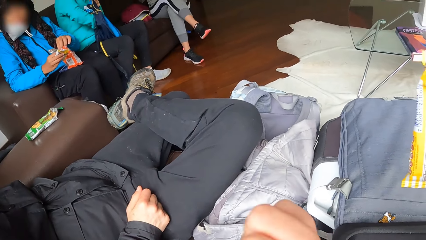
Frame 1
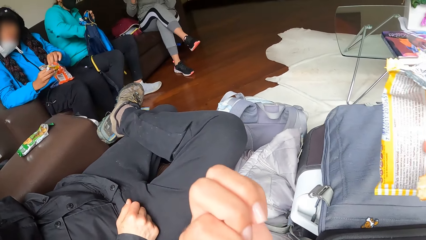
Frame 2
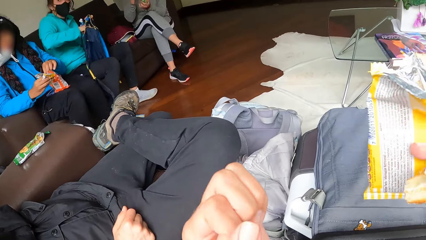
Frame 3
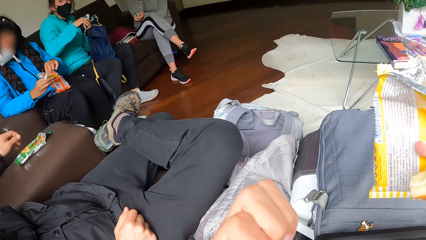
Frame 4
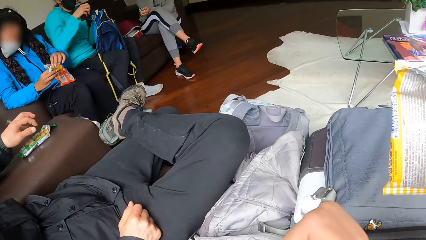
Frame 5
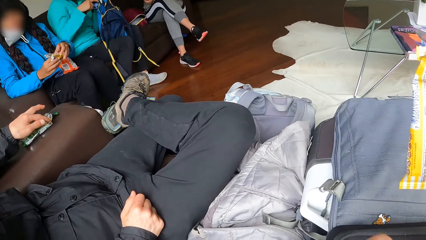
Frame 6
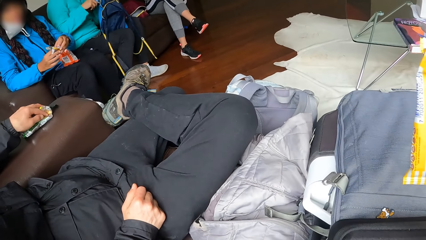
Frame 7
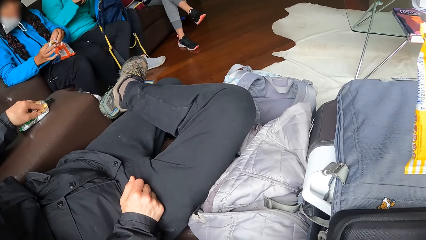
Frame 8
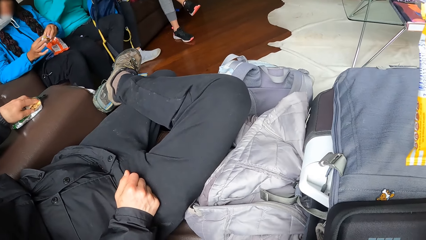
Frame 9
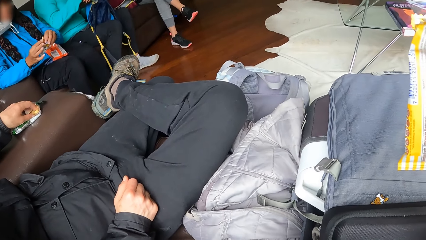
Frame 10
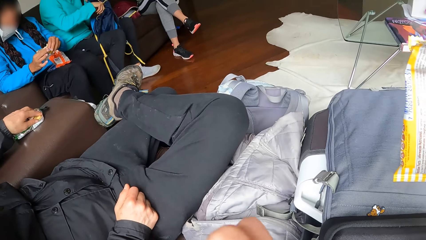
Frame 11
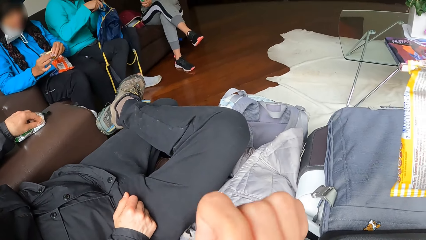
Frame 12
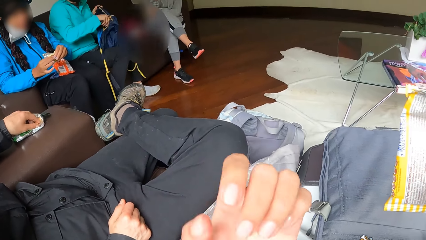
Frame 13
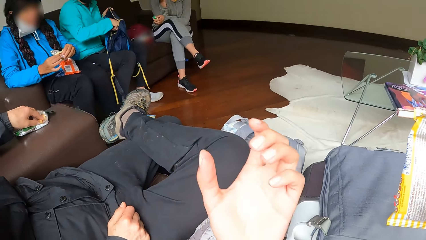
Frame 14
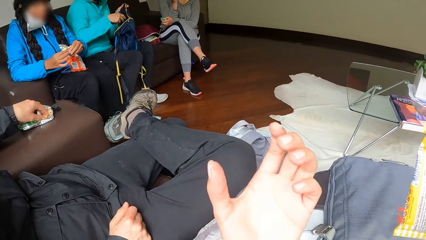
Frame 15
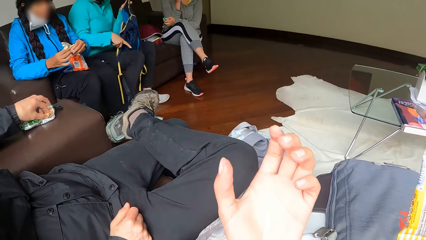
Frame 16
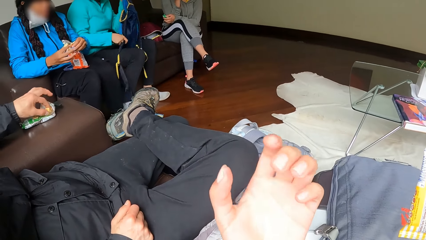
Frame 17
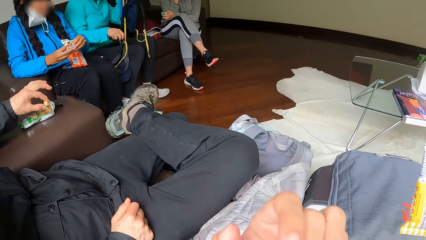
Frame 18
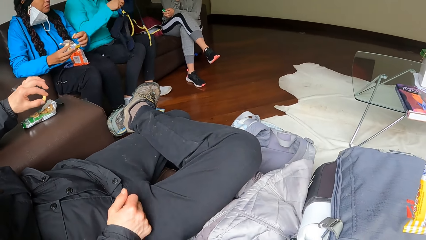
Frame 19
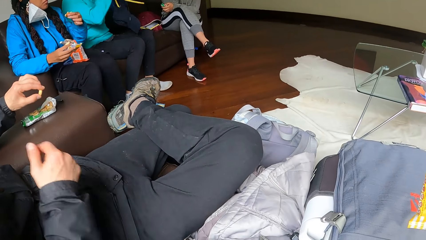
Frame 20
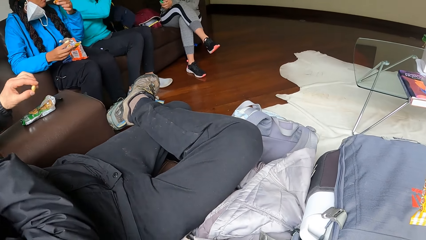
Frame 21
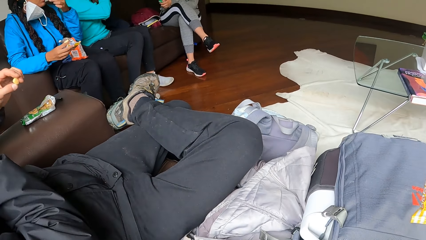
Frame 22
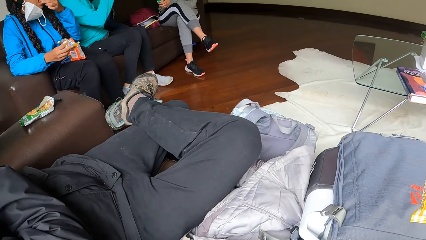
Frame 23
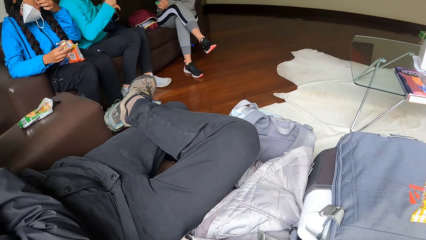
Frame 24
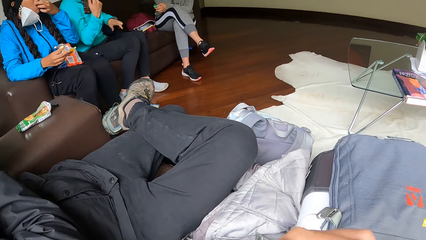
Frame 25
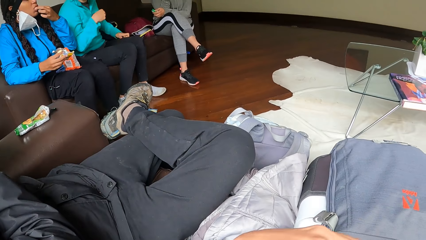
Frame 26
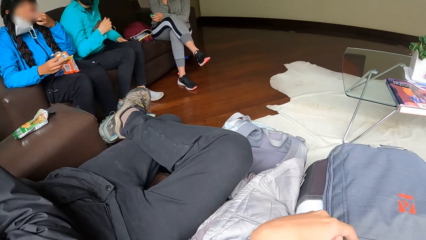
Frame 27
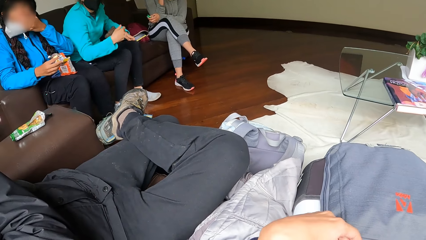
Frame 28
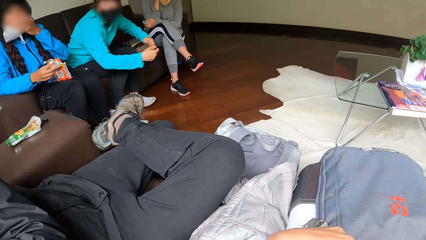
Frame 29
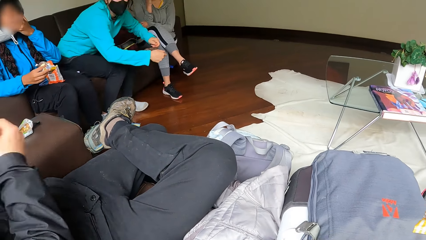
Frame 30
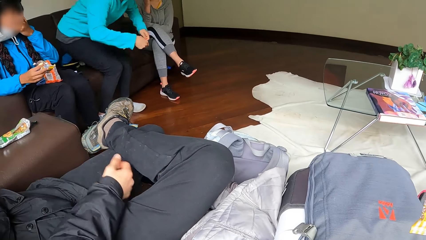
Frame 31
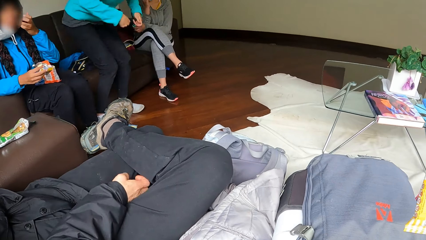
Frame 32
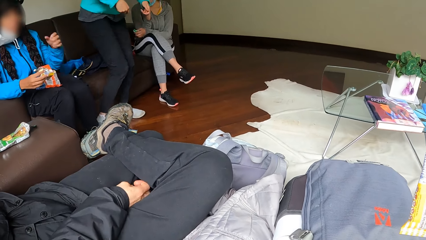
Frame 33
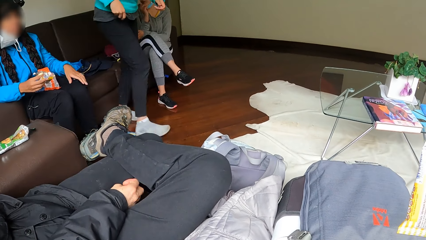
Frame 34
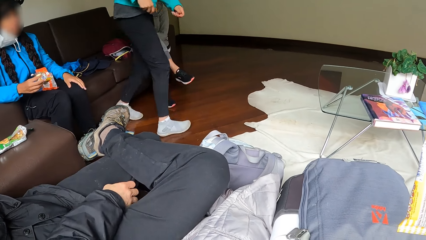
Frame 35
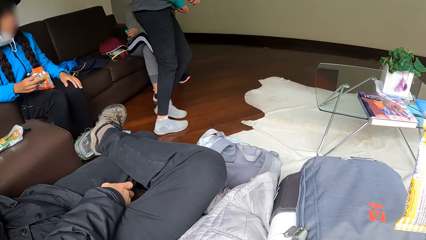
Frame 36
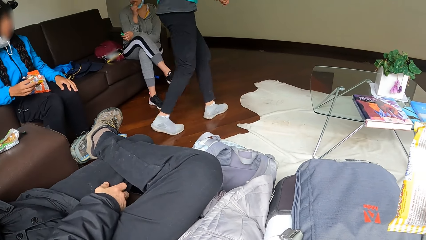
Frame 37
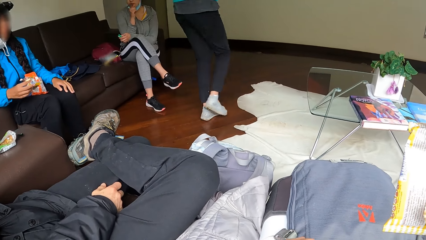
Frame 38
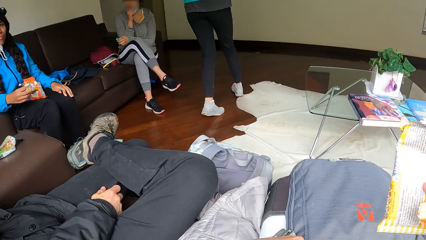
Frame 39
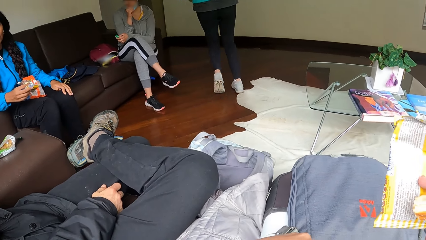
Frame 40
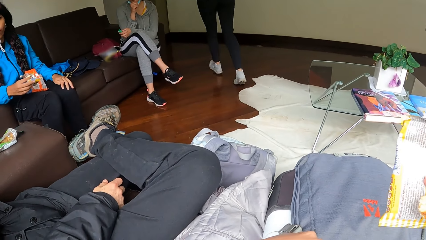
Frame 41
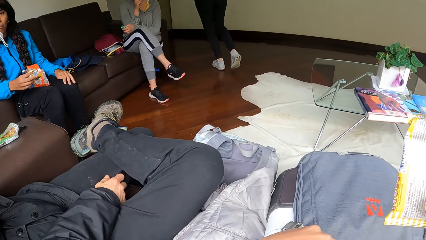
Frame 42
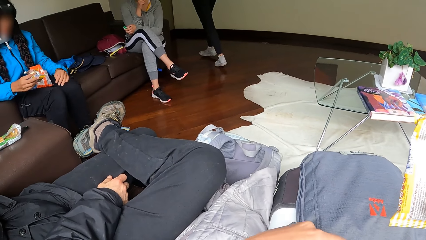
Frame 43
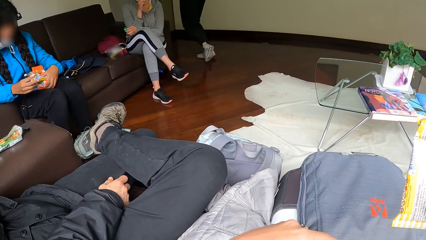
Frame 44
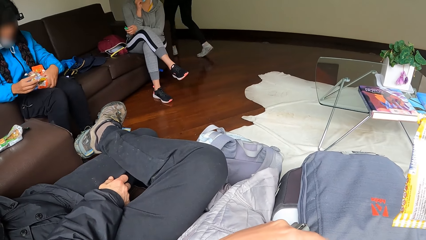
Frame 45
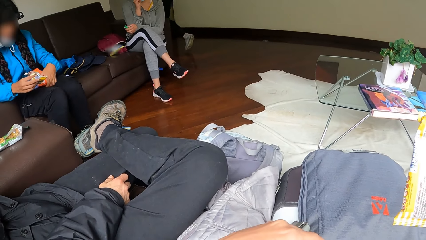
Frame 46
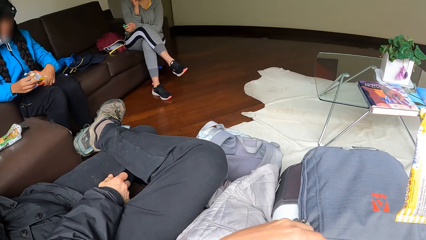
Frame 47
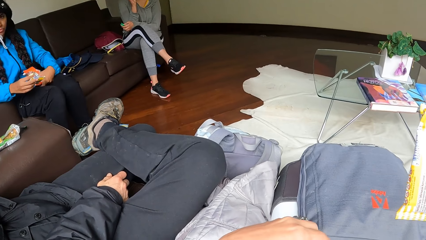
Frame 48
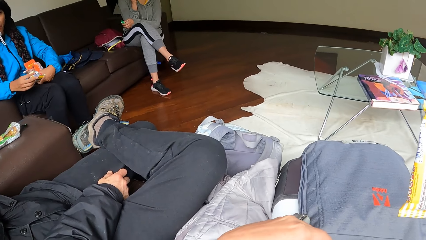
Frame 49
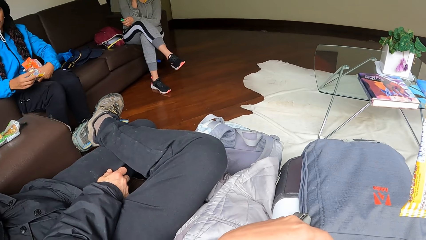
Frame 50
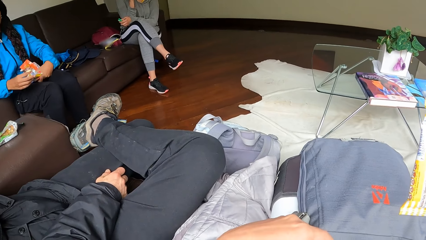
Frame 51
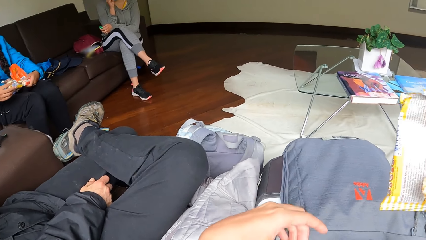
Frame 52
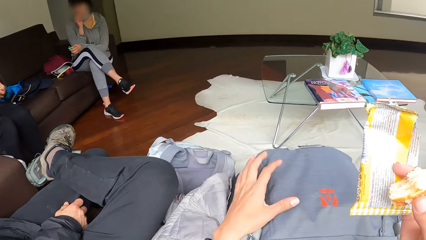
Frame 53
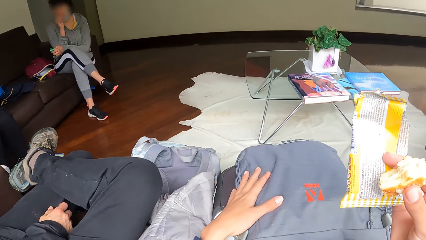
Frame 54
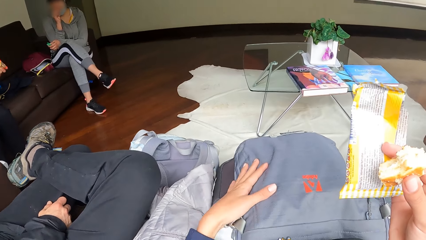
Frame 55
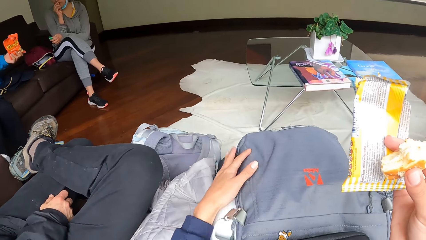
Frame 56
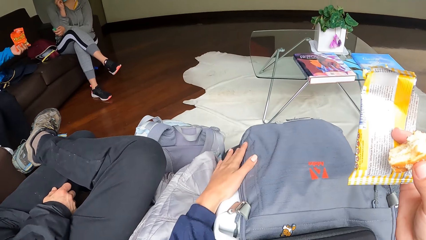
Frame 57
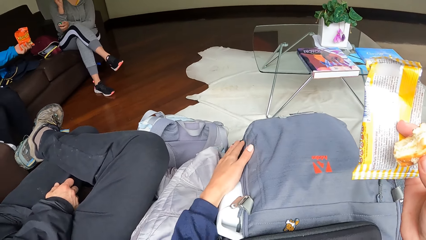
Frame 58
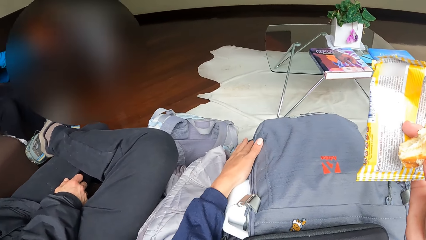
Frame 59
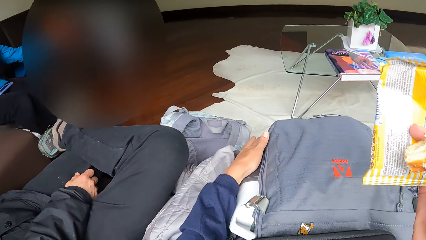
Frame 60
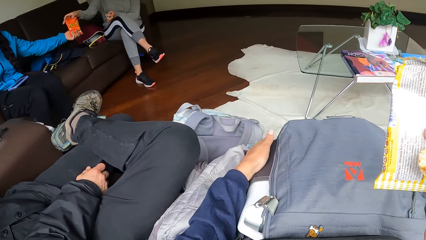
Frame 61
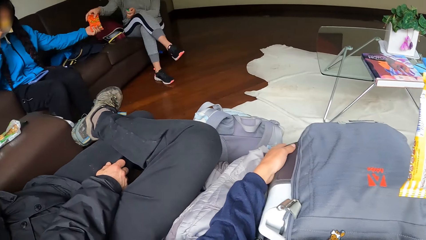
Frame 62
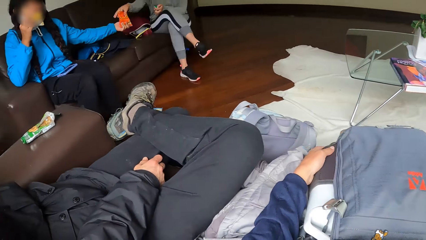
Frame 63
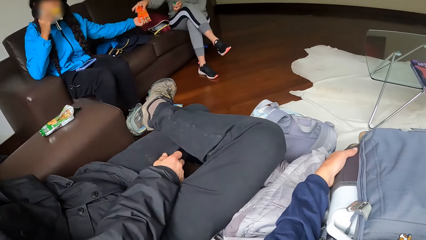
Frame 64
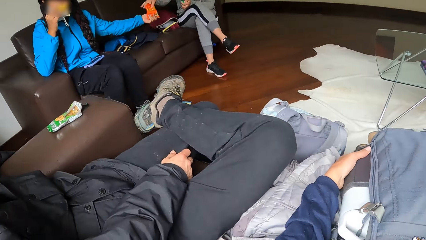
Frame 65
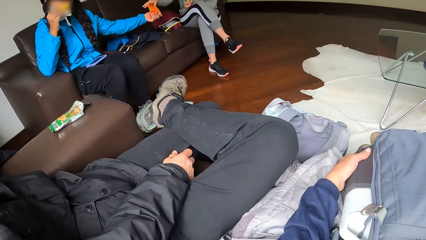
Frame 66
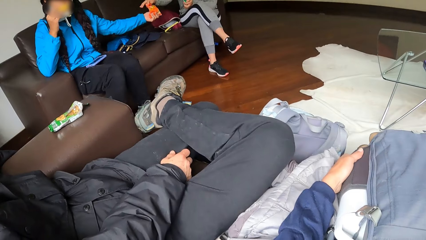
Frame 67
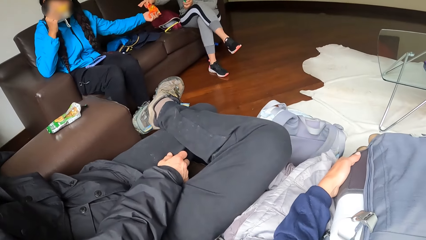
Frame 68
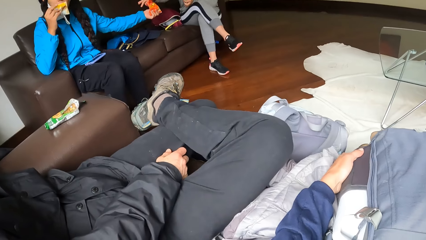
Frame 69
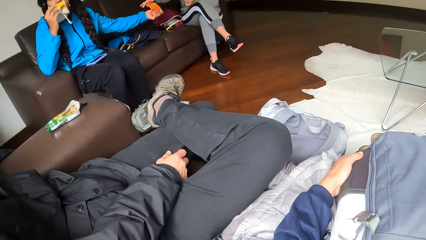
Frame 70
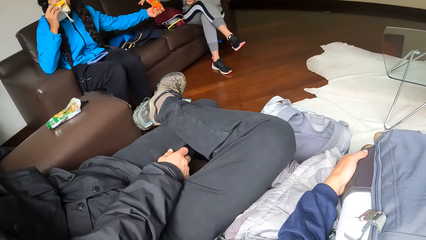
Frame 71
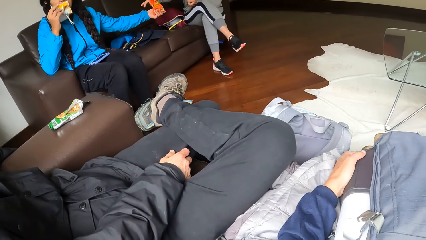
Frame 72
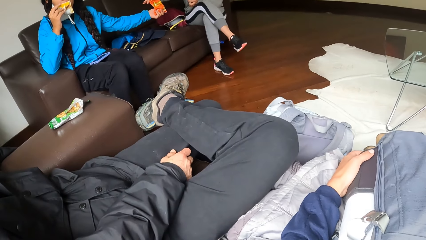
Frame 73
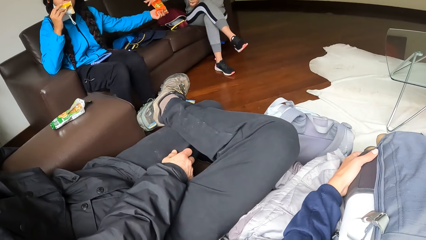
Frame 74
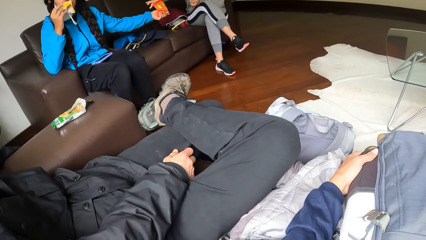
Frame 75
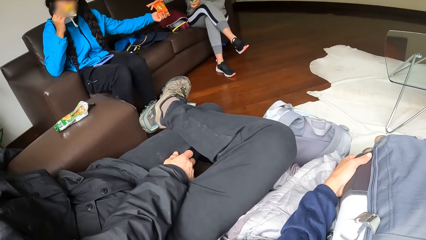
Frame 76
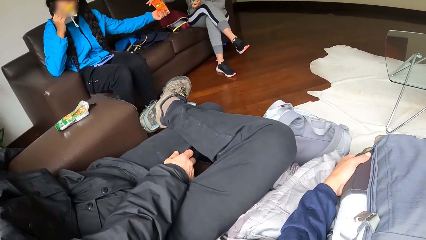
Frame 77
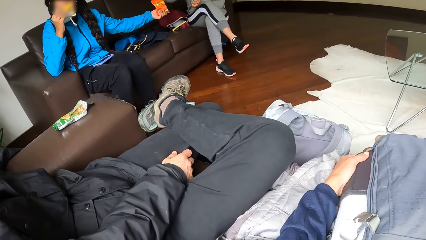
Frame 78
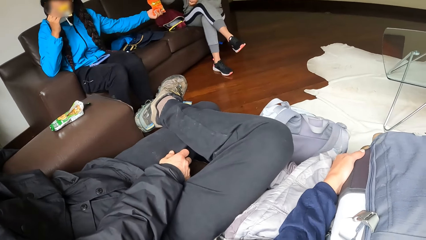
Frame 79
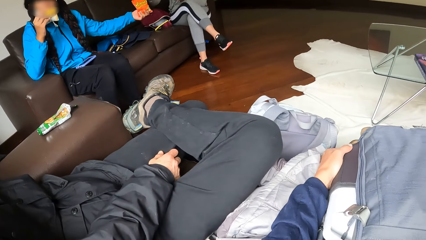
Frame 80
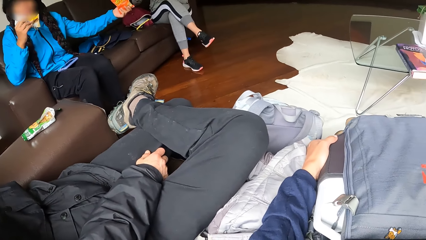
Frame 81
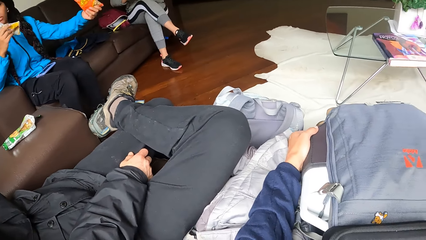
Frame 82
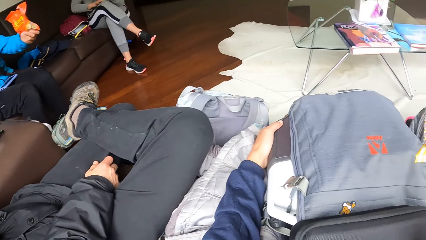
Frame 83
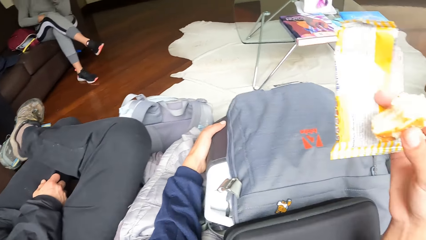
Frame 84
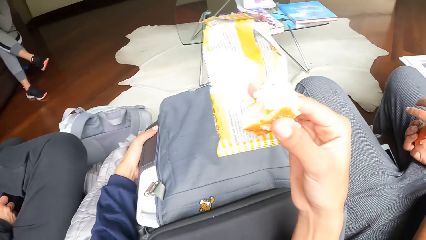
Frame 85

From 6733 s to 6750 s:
The camera wearer wipes the mouth. A woman eats a biscuit with her left hand. The woman eats the biscuit with her left hand again. Another woman stands from the chair. A third woman eats the biscuit with her right hand from the biscuit pack with the first woman. The camera wearer holds the leg.
